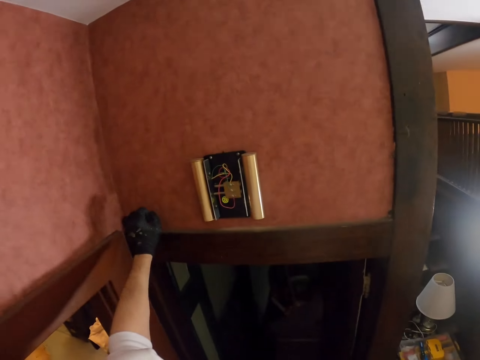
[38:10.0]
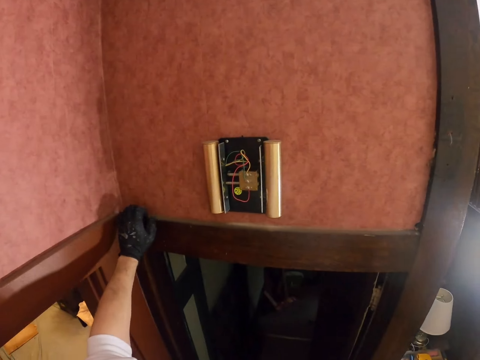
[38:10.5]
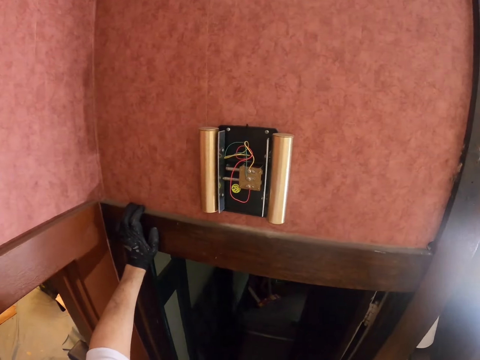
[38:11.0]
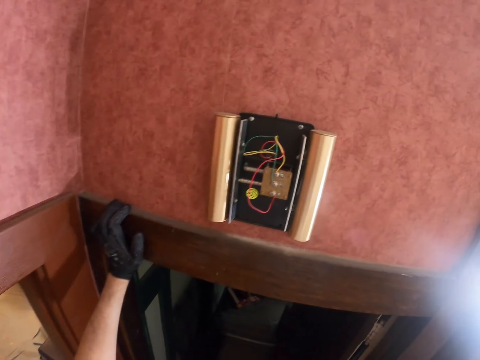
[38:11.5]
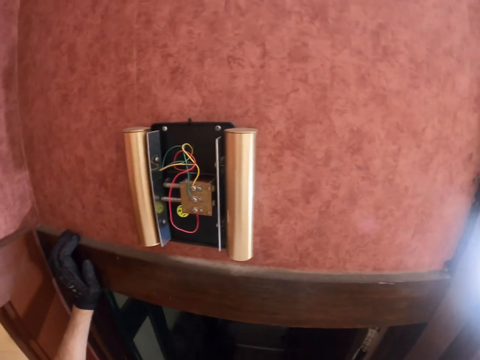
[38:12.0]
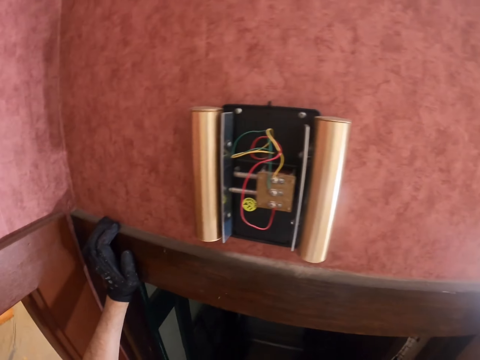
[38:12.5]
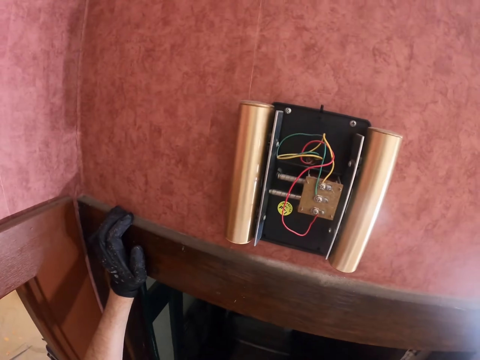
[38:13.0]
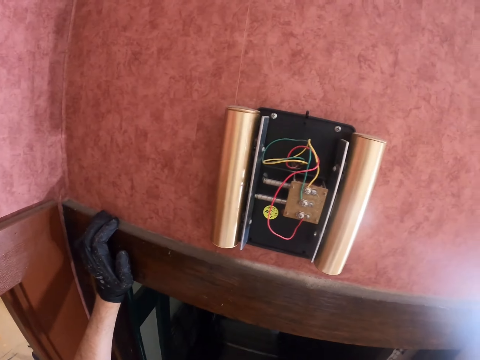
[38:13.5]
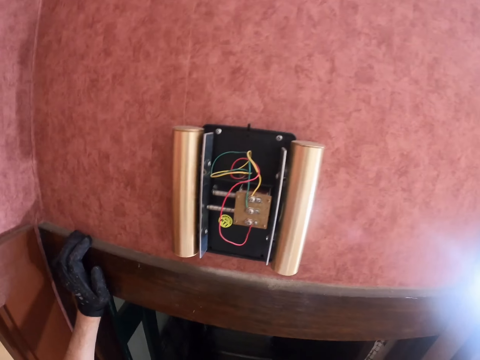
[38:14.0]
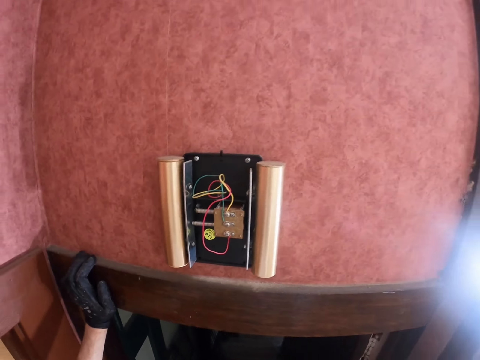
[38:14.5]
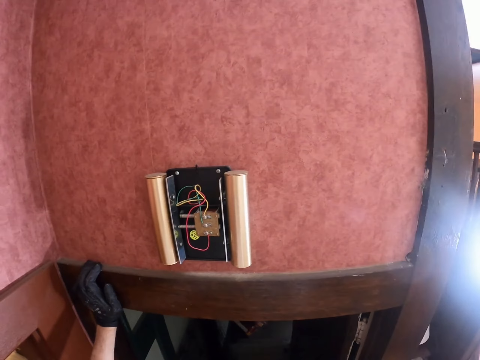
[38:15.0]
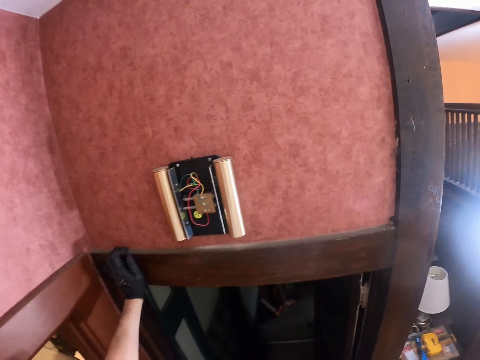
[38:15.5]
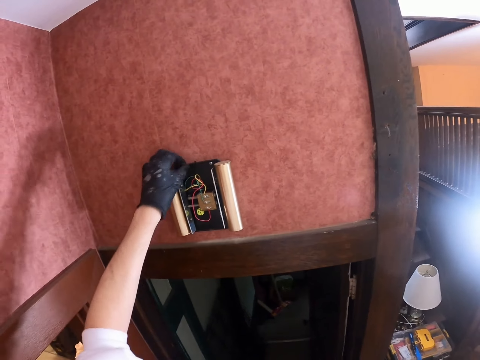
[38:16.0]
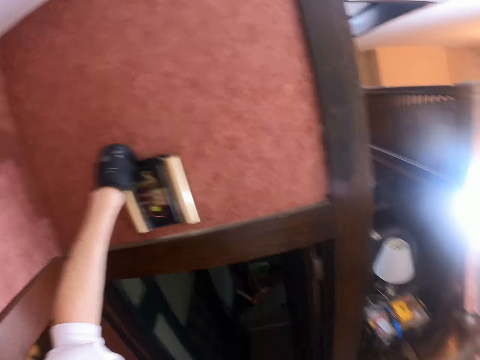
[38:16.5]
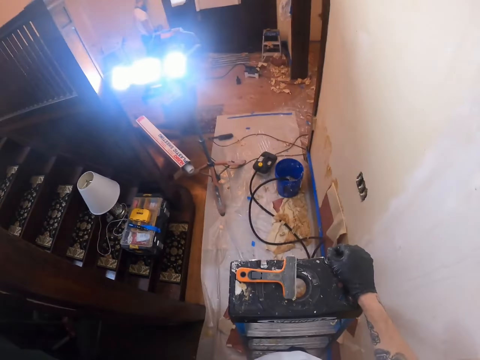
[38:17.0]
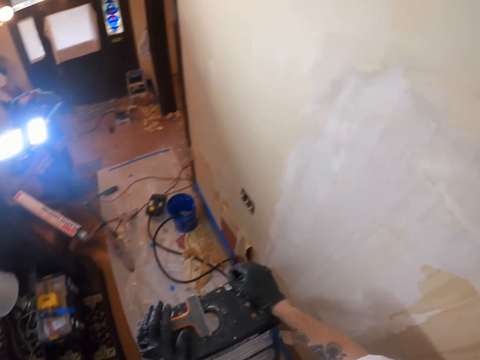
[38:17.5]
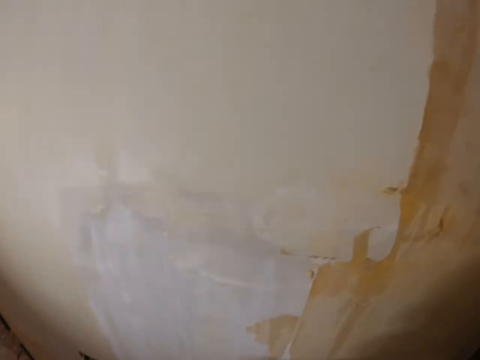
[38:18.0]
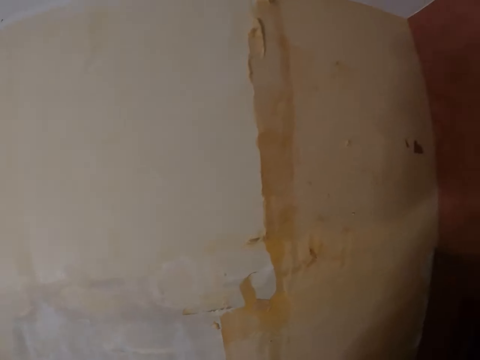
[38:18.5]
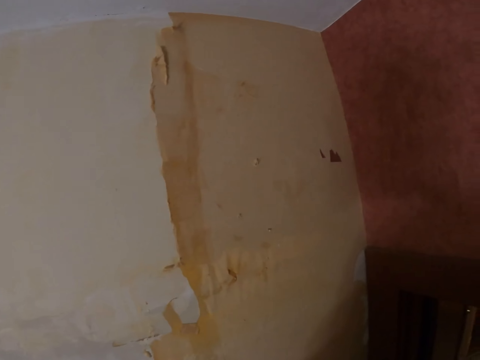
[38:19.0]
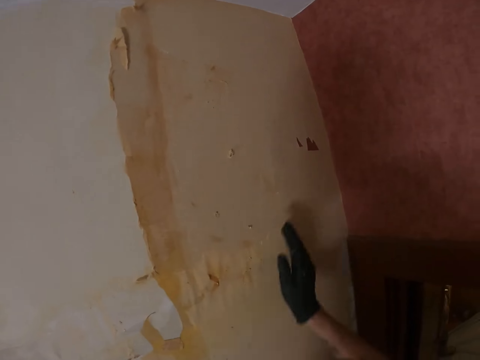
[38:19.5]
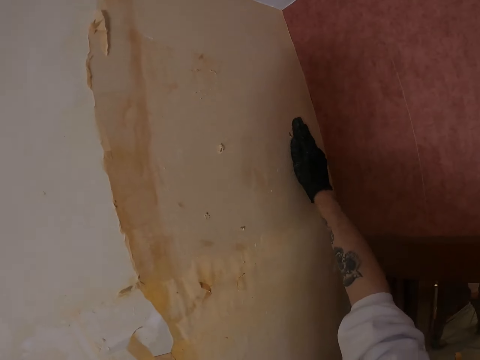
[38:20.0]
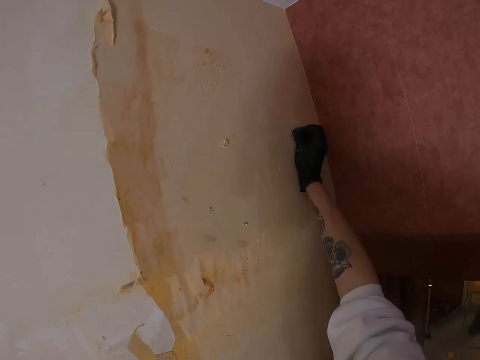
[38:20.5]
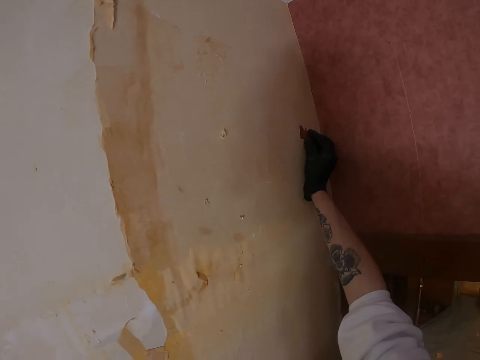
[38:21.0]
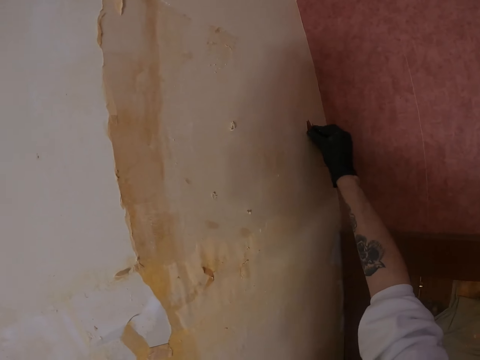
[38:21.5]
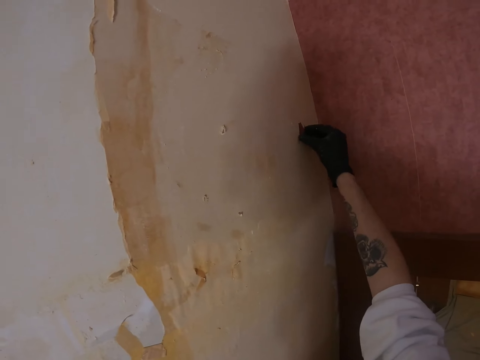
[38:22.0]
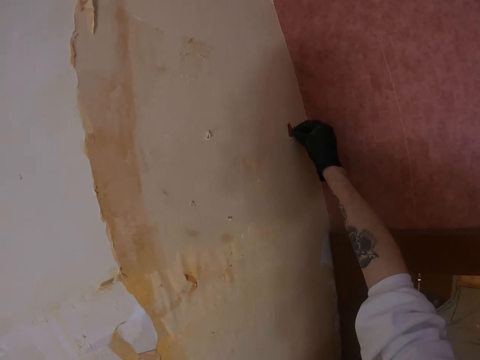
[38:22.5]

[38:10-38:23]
The camera wearer holds the wall. He touches the wall. He touches the socket. He looks around. He removes old paint from the wall with his hand.

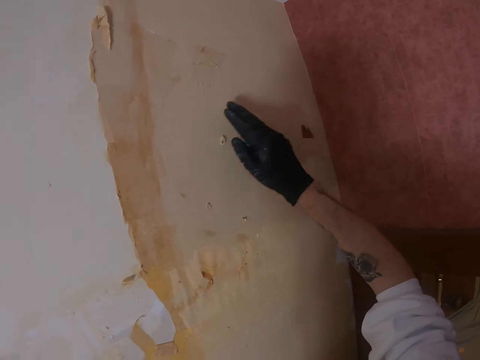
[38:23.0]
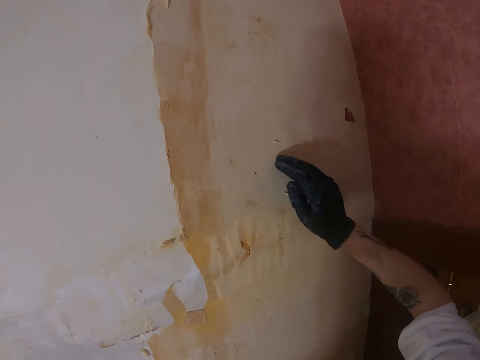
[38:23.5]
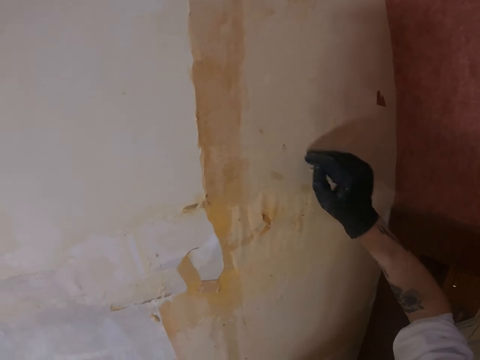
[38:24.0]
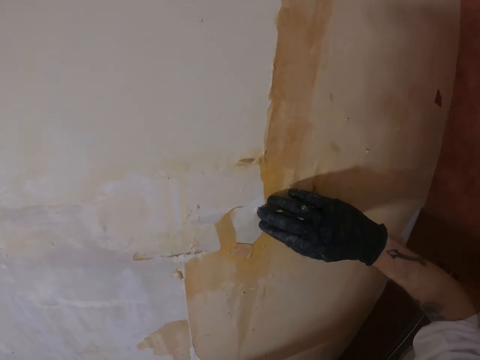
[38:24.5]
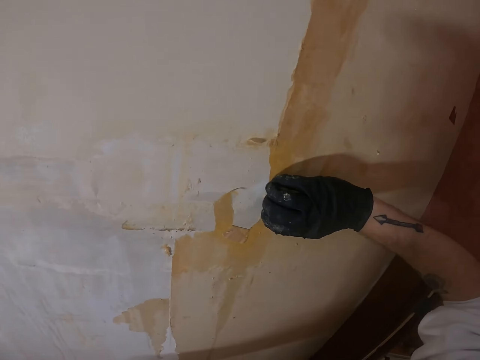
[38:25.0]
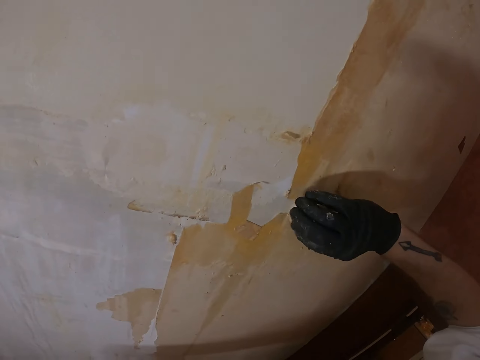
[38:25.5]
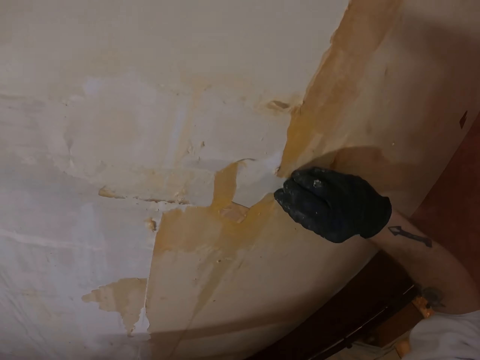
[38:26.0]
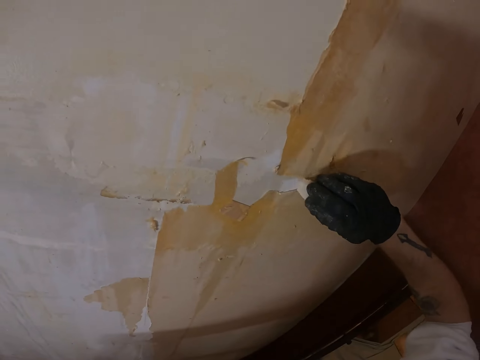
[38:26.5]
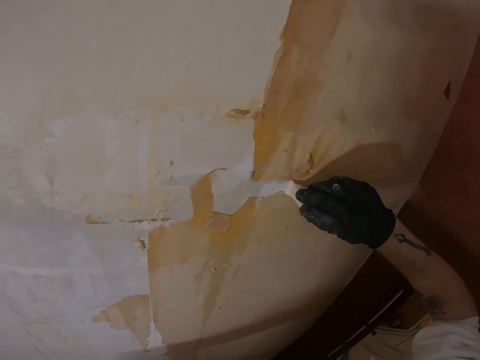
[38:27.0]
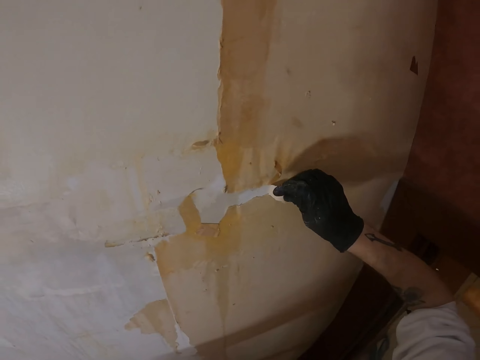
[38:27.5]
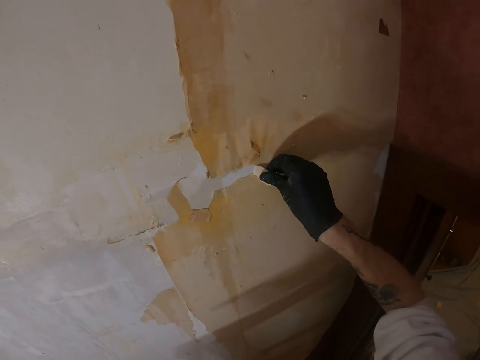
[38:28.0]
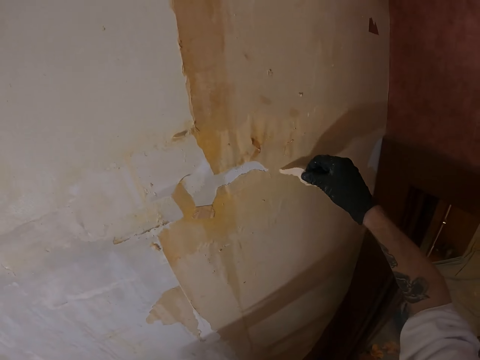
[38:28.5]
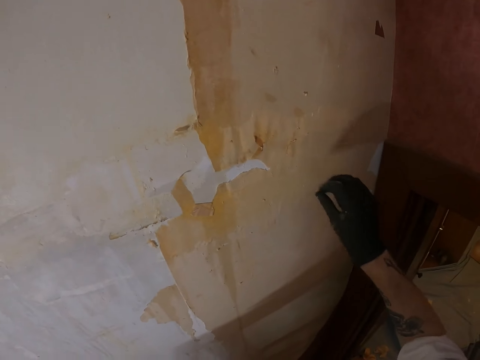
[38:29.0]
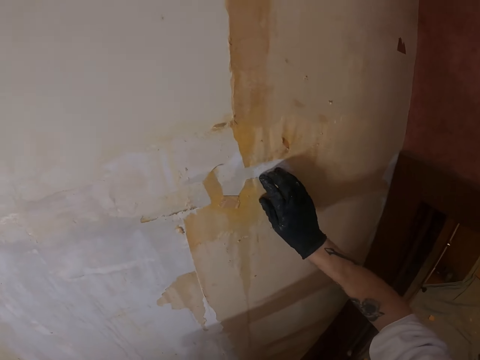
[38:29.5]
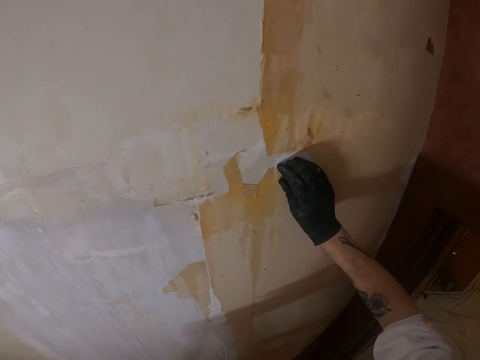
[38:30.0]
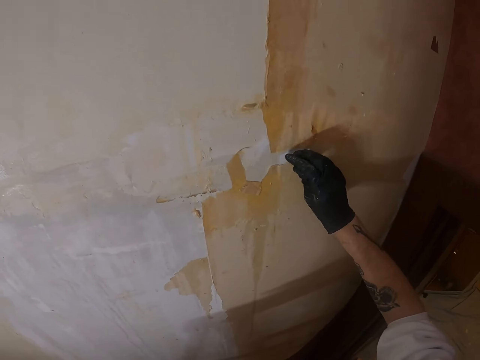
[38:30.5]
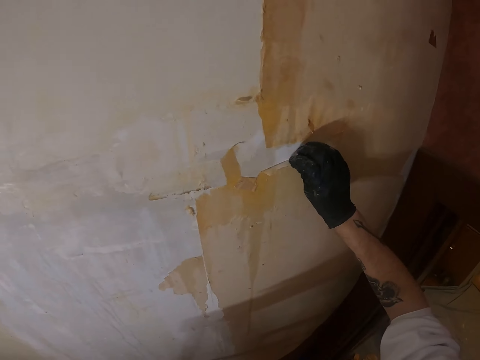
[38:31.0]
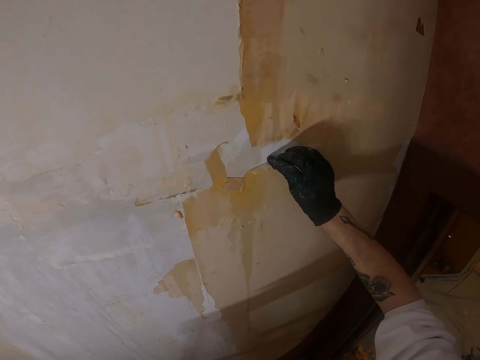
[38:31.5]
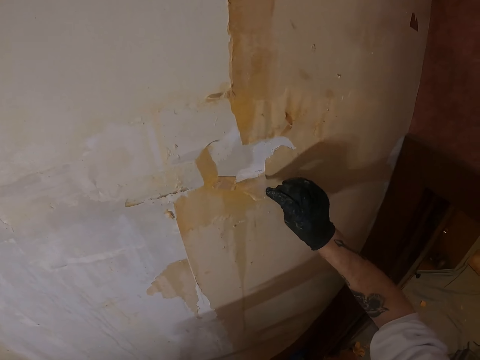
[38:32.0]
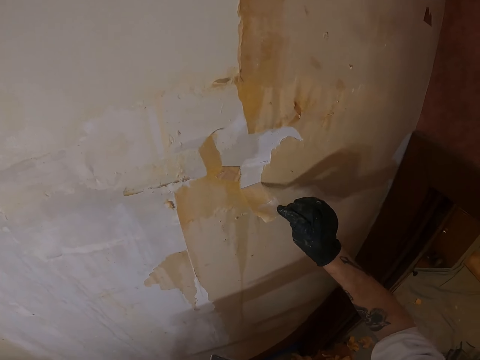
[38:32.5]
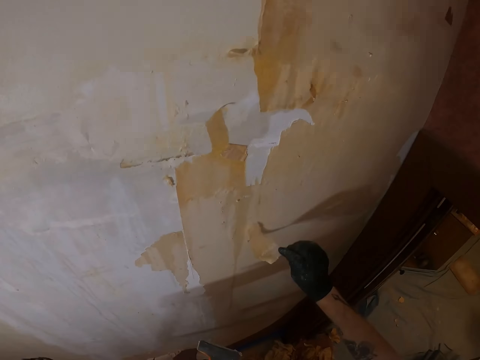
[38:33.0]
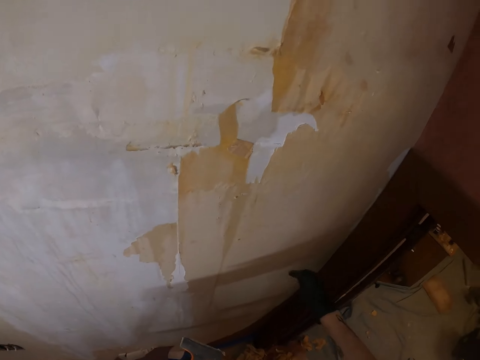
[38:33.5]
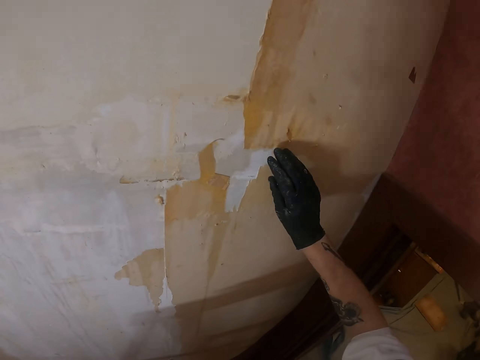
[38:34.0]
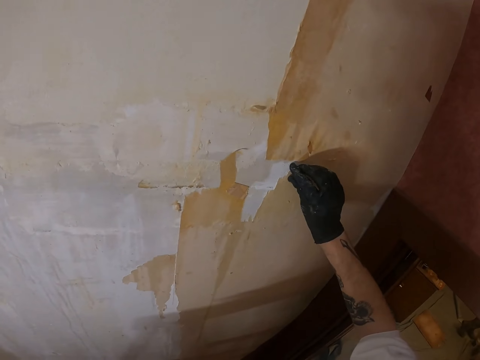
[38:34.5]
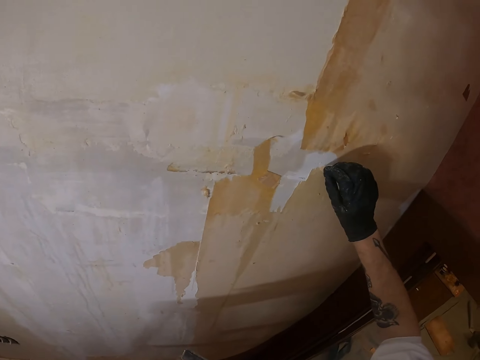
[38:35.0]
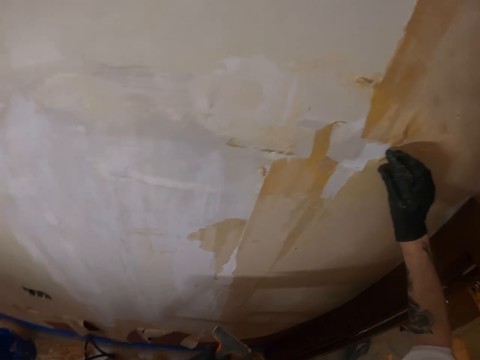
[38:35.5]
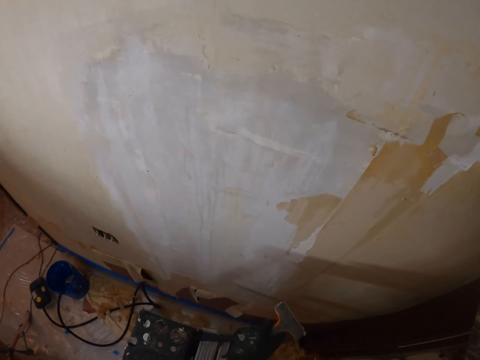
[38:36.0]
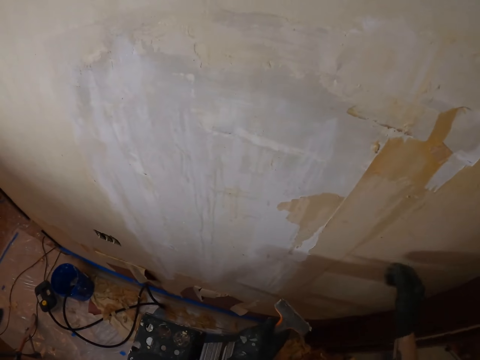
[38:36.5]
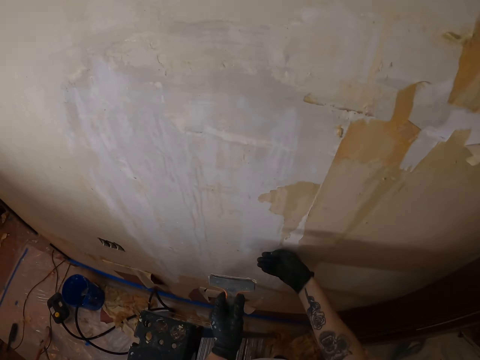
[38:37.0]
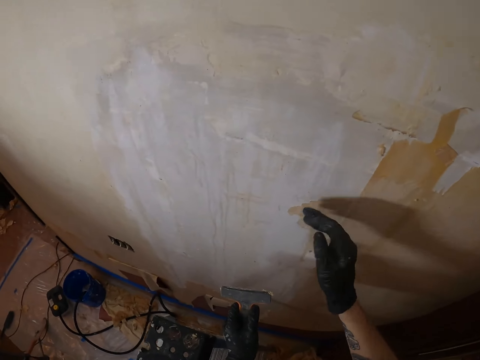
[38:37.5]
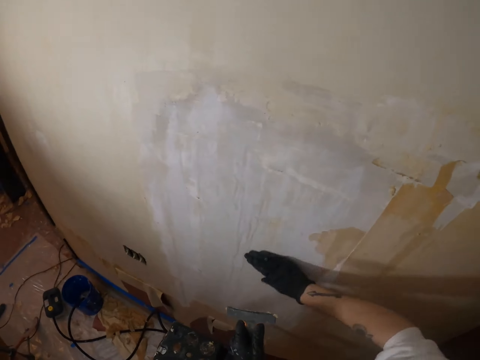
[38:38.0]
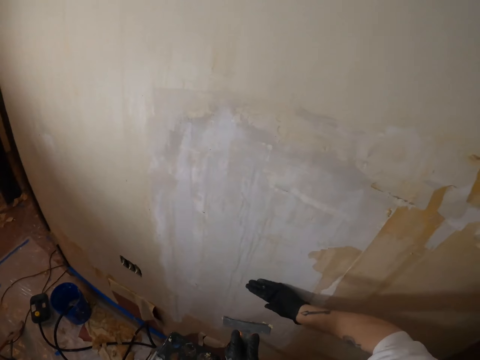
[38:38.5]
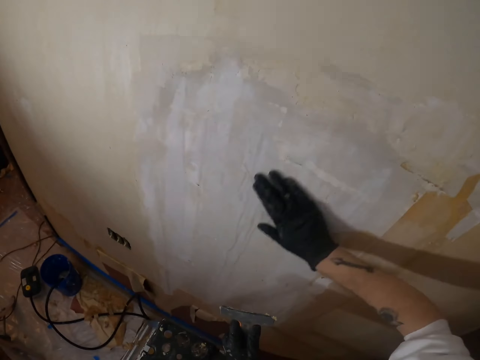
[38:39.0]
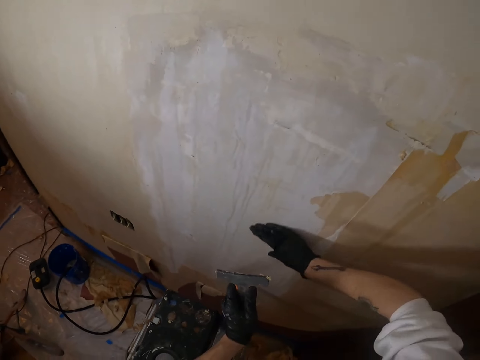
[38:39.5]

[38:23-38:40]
The camera wearer touches the wall with his right hand. He removes old paint from the wall with his hand. He drops the dry paint on the floor. He removes old paint from the wall with his right hand. He drops the dry paint on the floor. He removes old paint from the wall with his right hand. He looks around. He touches the wall. He wipes paint from the wall with his left hand.
